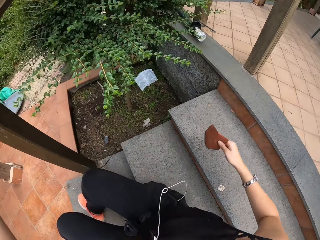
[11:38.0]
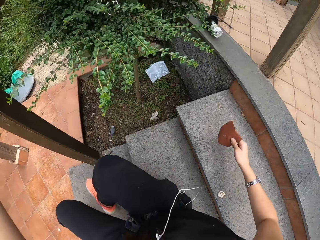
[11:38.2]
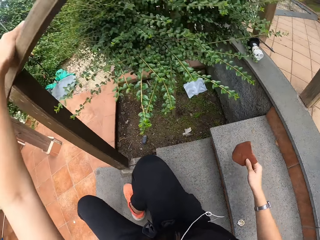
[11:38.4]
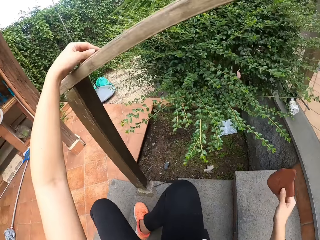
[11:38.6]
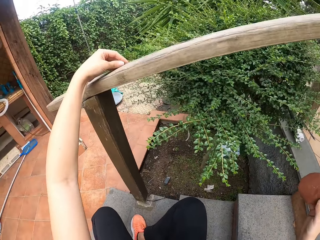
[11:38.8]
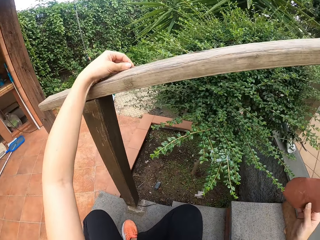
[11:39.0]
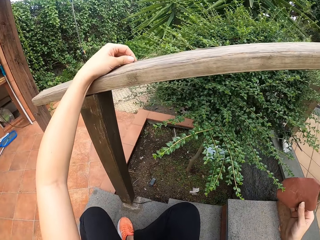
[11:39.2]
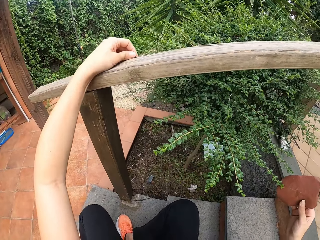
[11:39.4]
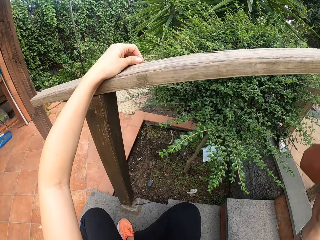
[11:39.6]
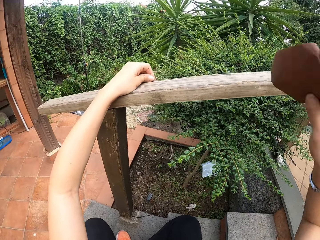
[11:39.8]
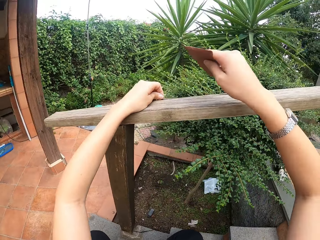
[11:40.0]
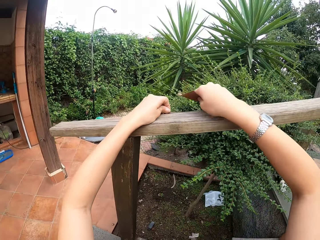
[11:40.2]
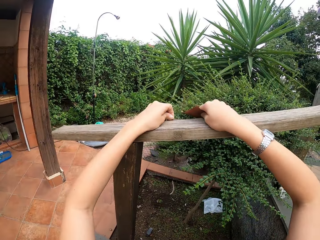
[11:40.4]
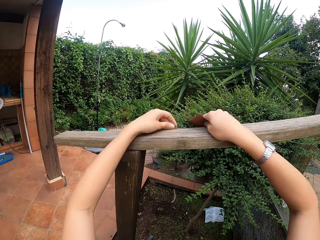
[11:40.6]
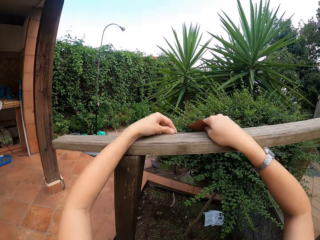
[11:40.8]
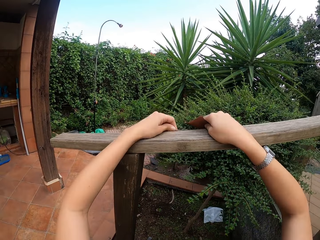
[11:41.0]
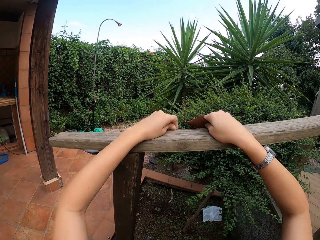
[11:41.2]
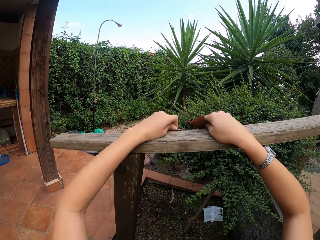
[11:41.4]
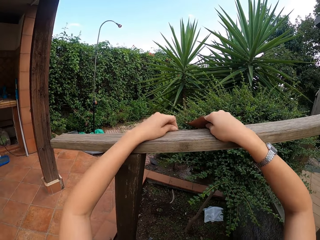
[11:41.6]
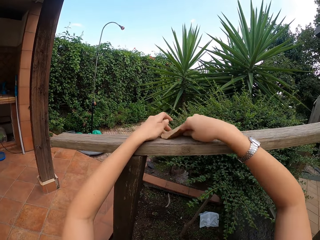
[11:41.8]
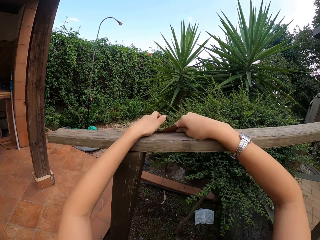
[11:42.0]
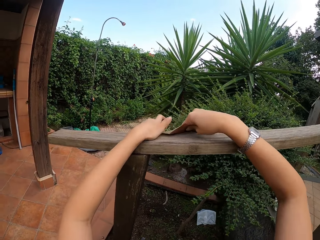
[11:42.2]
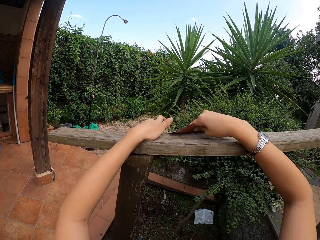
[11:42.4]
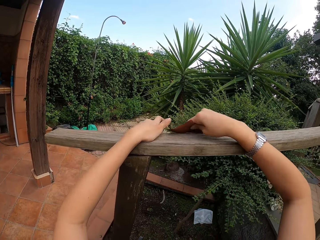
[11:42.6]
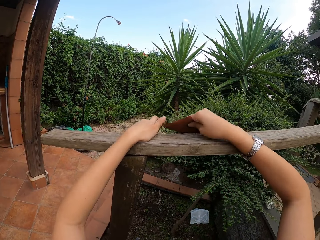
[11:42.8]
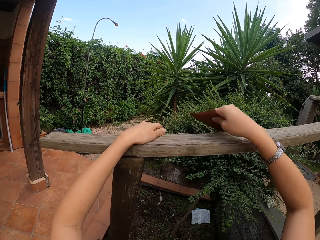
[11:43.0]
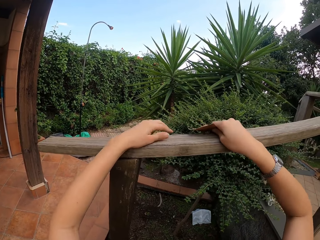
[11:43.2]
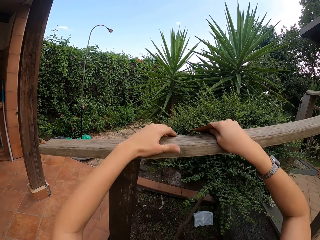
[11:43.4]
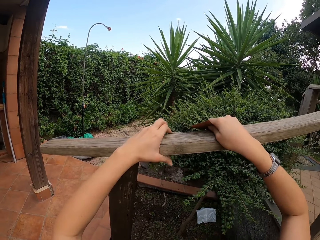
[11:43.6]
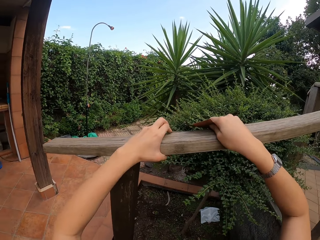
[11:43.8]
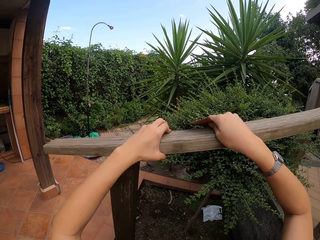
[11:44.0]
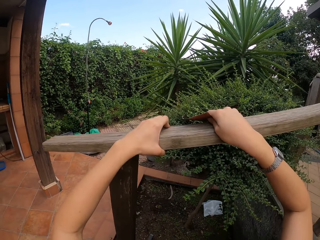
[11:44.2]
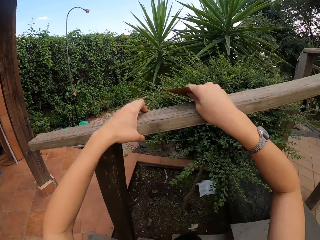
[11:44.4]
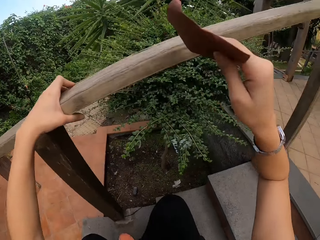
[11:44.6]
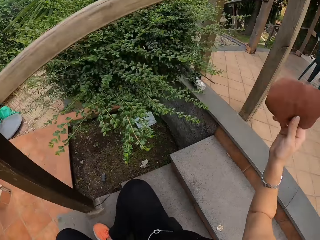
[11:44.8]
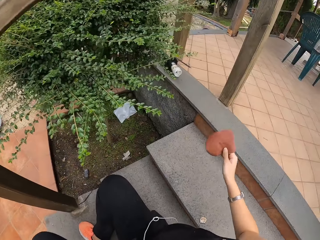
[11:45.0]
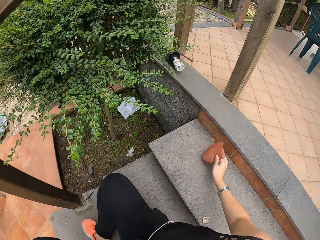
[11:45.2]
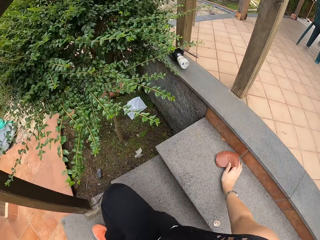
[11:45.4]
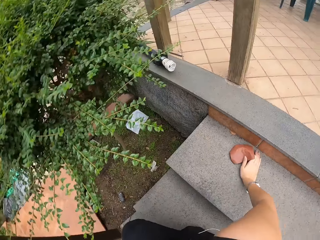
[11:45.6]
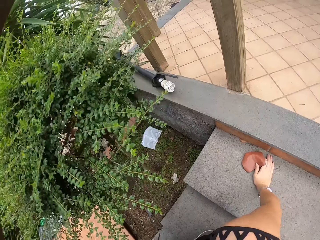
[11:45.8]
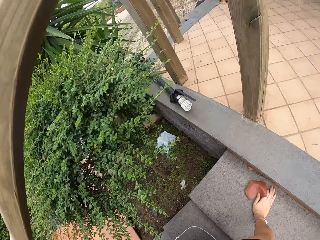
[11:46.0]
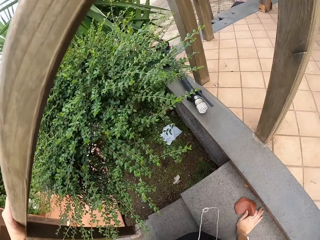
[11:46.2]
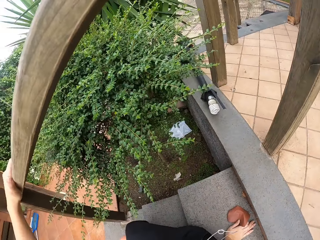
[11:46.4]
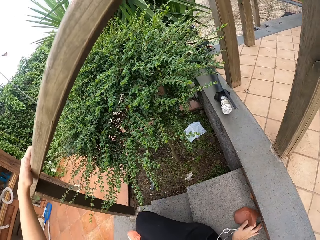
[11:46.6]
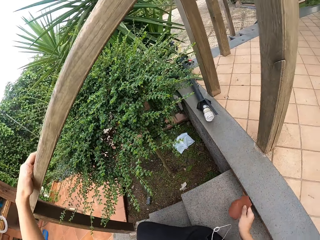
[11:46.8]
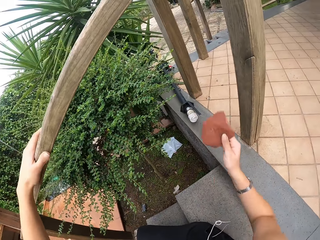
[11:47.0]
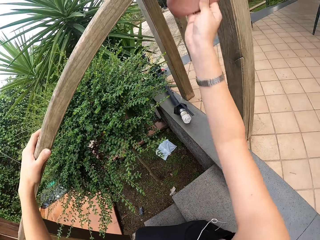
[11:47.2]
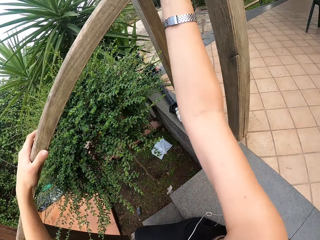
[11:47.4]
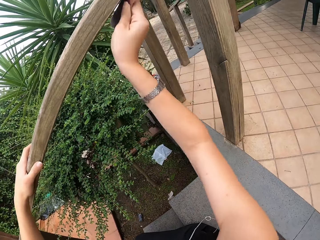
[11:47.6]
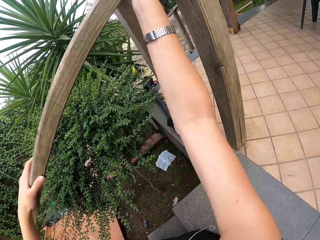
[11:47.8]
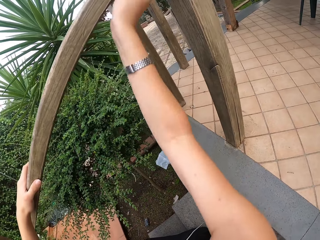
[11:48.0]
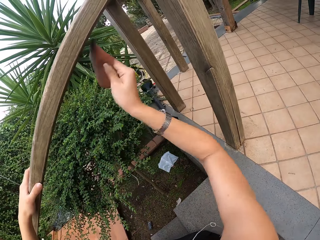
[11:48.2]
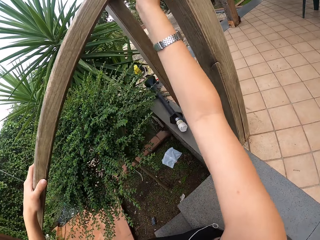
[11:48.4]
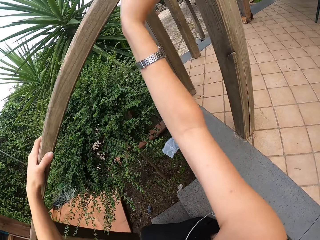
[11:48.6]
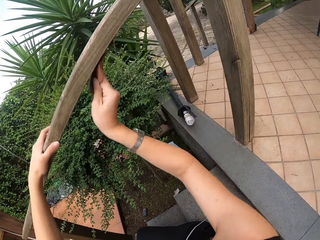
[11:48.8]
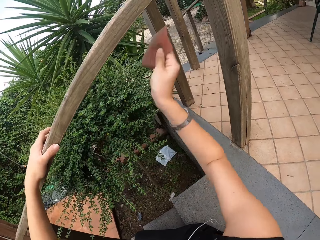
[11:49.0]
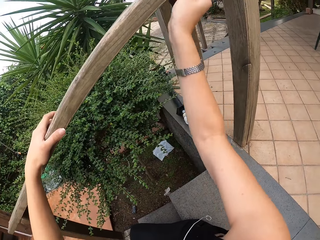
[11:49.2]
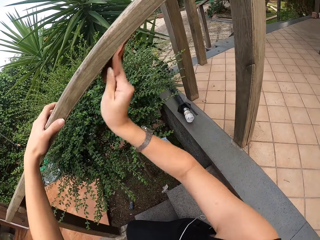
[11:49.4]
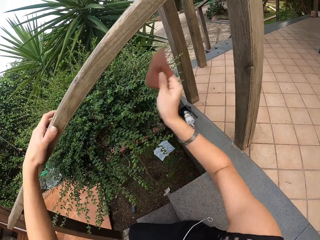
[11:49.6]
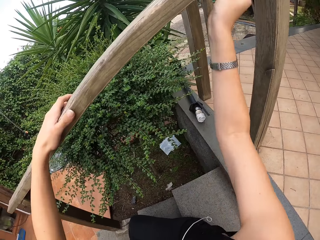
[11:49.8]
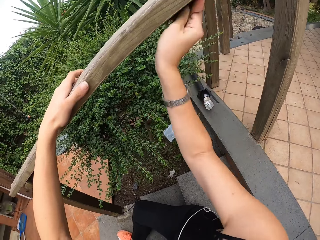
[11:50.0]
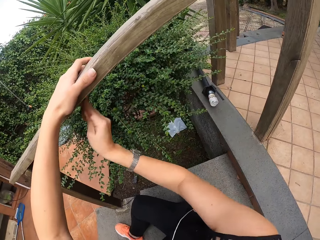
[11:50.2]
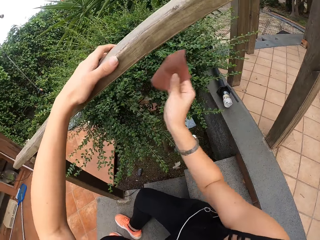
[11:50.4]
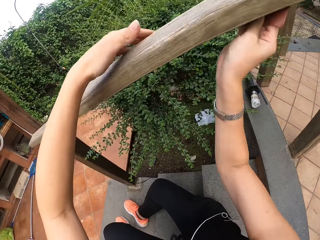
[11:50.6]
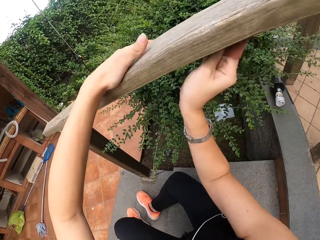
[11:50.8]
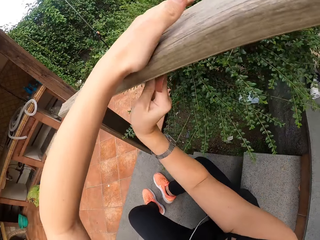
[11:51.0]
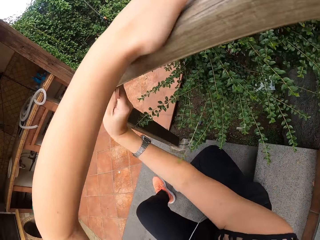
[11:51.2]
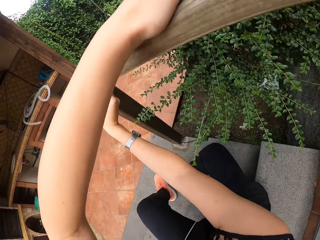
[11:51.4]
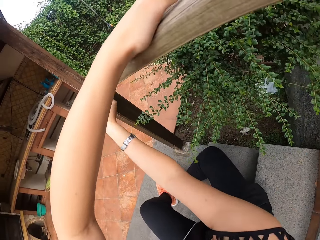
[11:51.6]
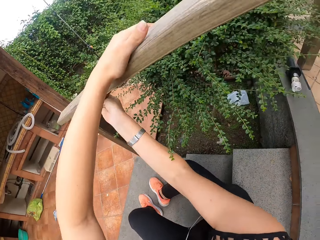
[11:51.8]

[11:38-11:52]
The camera wearer puts her hand down. She raises up from the floor.

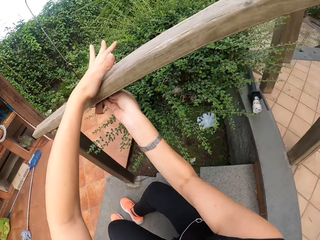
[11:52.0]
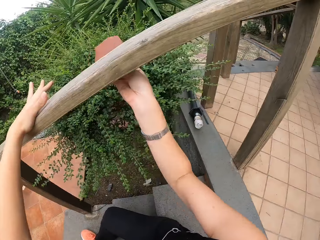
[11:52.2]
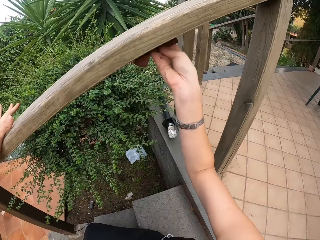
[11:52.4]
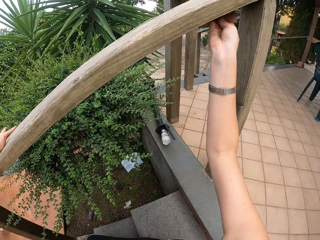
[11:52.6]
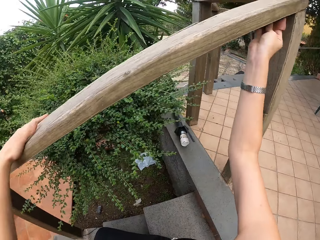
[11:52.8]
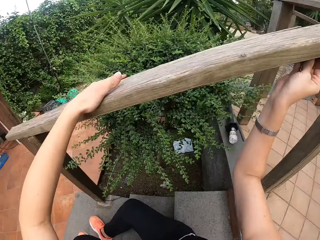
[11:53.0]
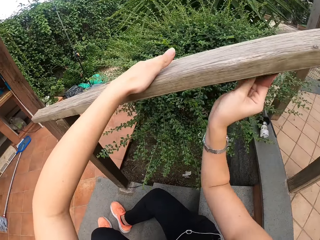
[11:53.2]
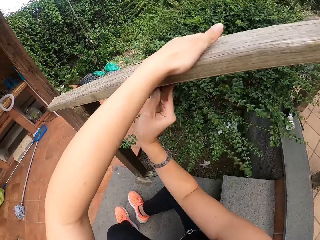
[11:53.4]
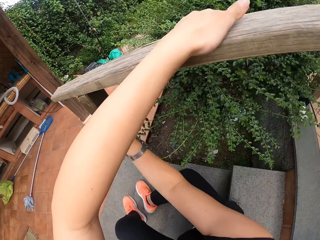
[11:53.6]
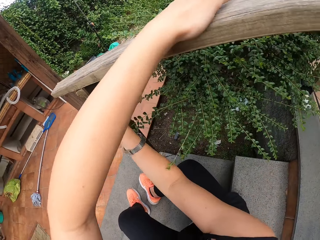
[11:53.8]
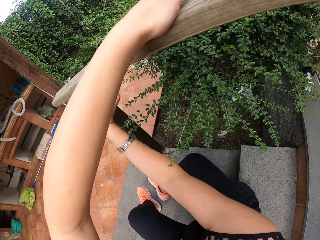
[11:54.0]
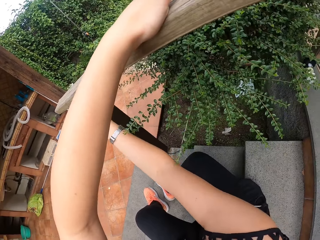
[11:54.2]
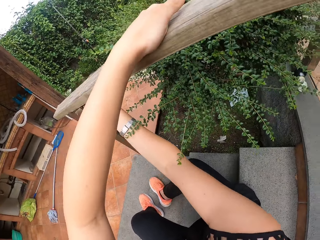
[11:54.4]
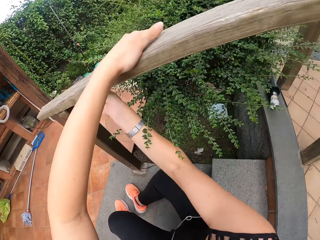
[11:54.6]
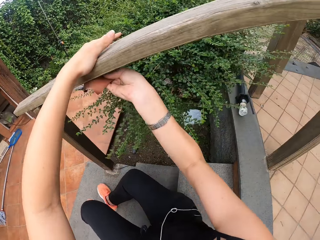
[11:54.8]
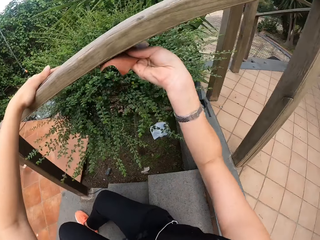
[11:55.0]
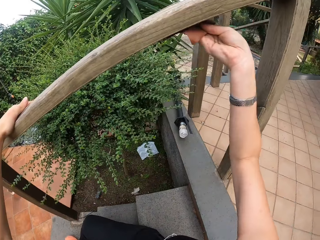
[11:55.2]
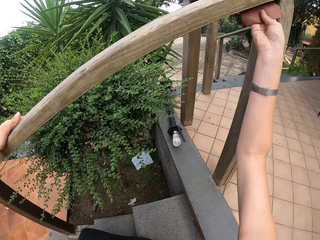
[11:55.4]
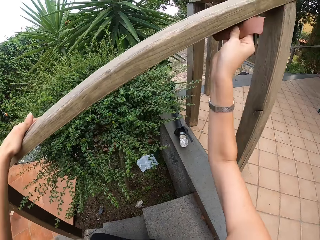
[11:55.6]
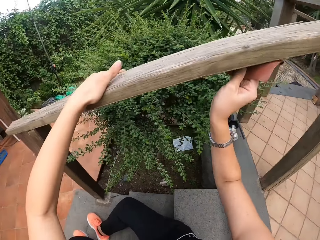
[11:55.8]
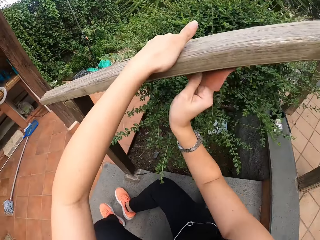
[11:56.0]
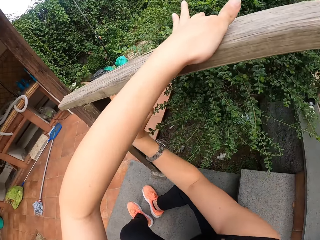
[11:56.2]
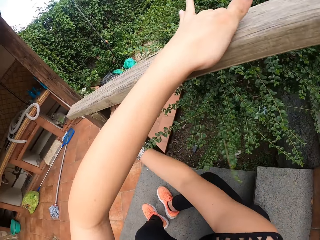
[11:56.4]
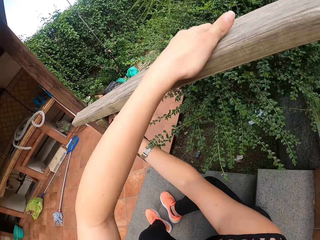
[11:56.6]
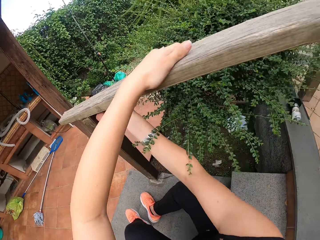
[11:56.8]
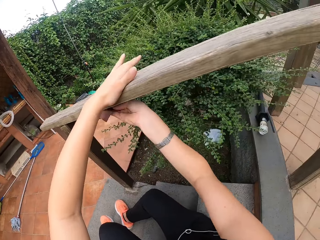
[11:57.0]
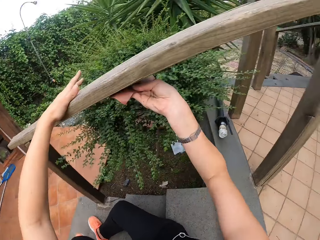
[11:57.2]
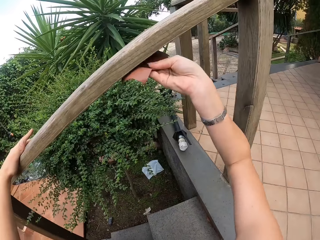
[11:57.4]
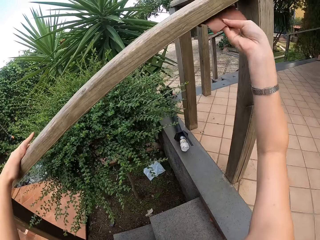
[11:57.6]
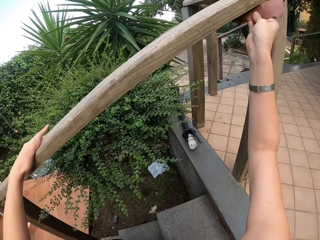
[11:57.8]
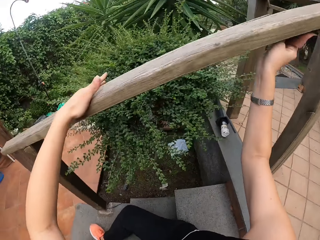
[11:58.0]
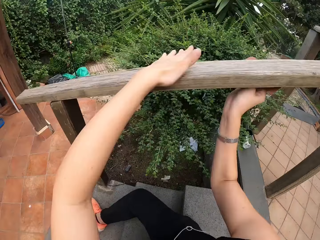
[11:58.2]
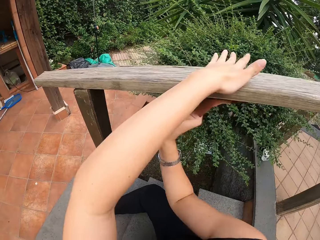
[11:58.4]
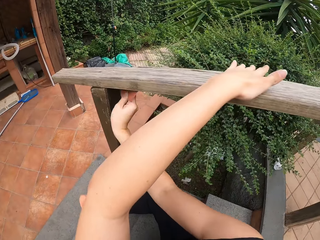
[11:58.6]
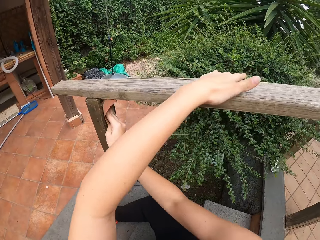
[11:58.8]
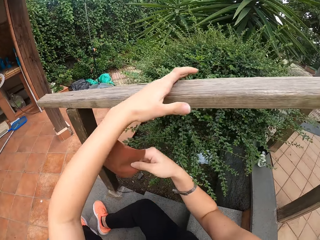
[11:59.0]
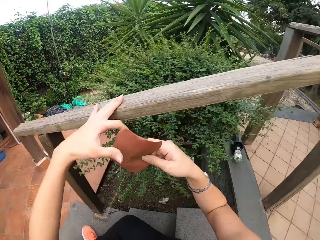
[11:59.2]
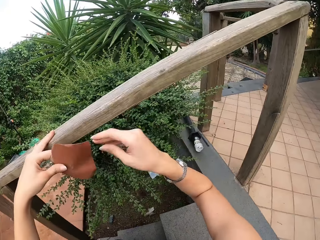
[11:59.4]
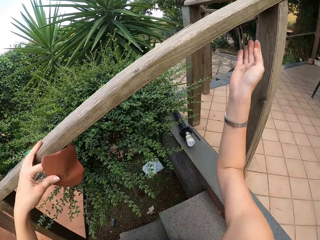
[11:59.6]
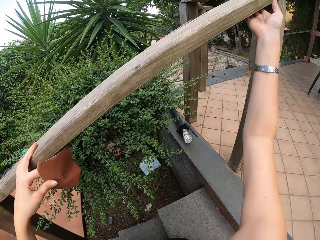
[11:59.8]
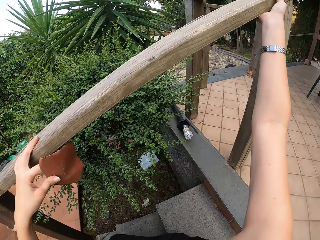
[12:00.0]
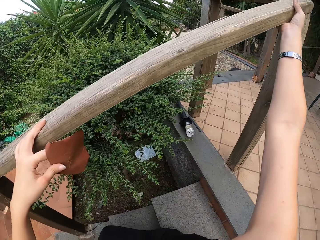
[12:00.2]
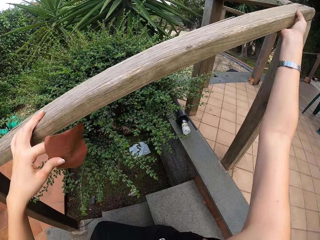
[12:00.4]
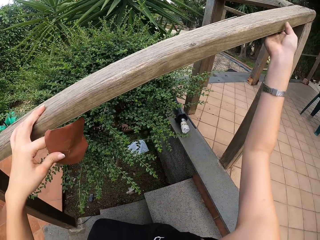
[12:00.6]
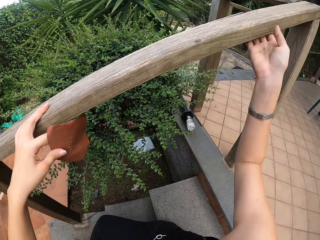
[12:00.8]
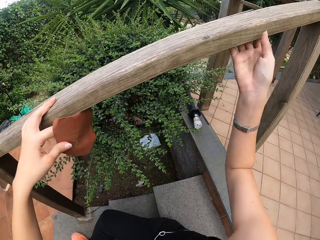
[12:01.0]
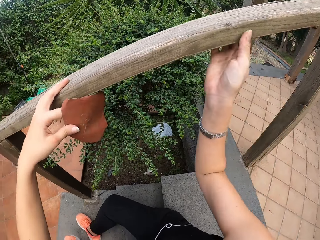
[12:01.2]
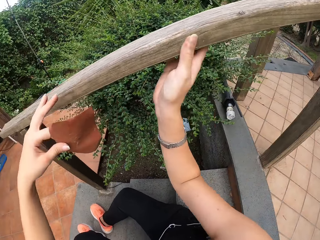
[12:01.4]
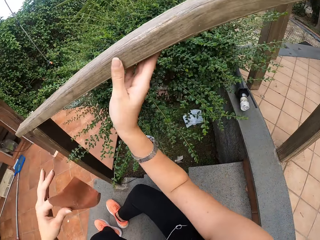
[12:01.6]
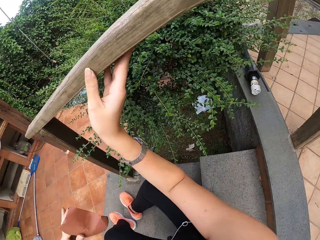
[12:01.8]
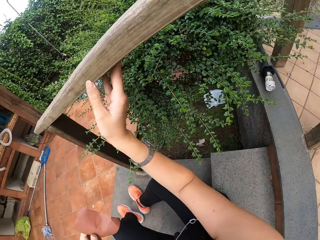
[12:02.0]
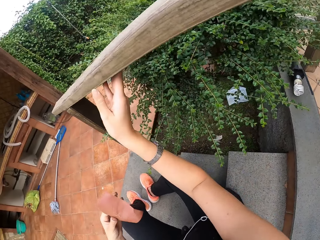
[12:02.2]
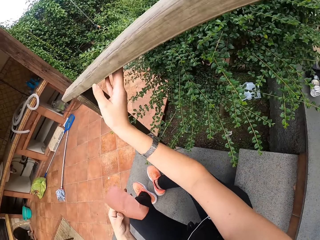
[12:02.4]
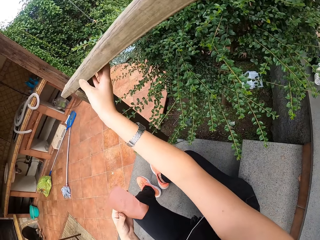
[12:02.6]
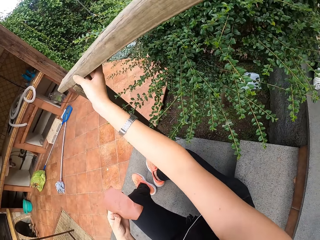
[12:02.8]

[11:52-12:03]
The camera wearer feels the furniture texture with her right hand. She smoothens wood with her hand.
